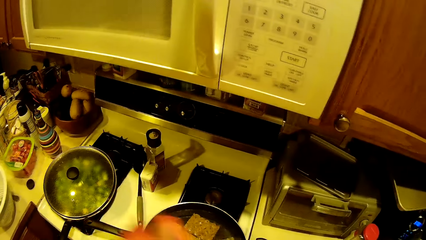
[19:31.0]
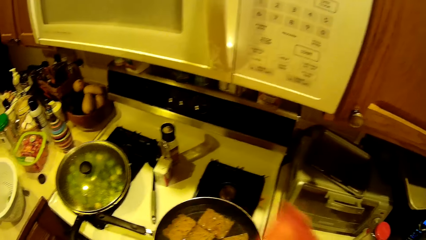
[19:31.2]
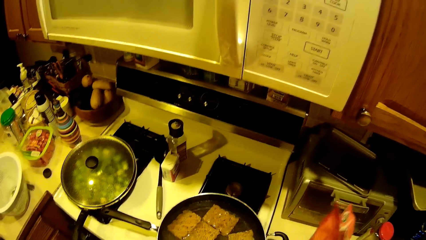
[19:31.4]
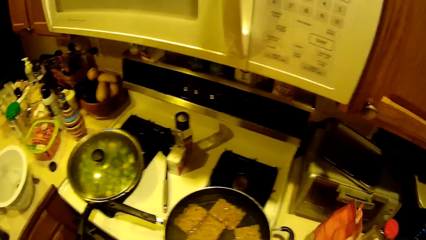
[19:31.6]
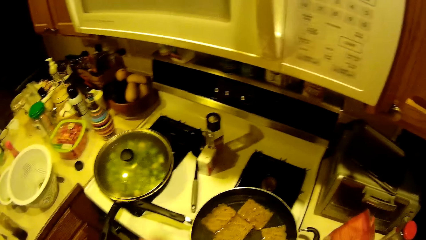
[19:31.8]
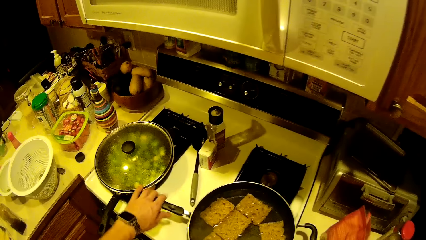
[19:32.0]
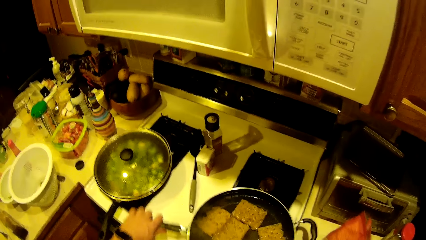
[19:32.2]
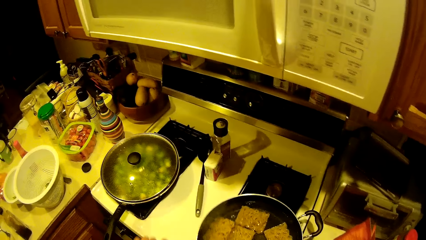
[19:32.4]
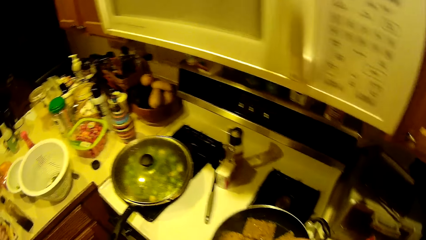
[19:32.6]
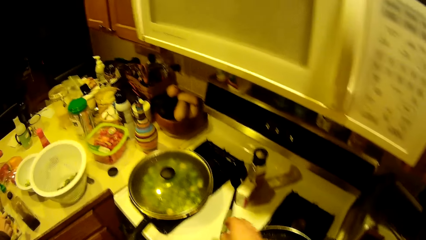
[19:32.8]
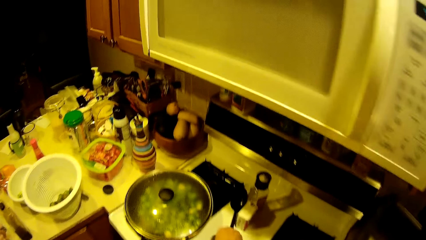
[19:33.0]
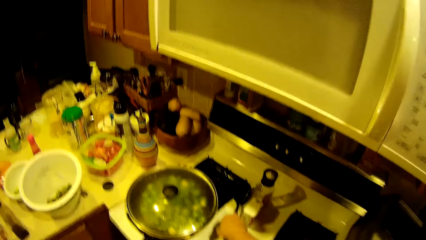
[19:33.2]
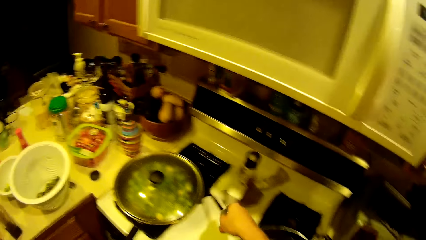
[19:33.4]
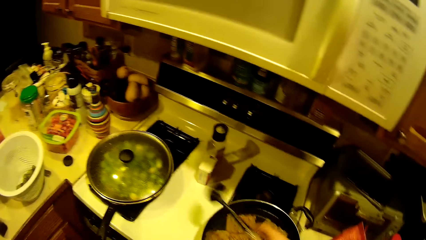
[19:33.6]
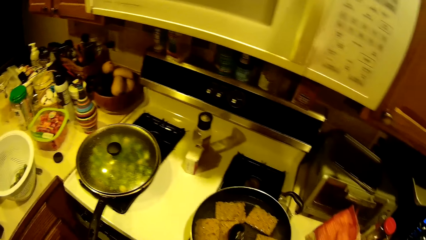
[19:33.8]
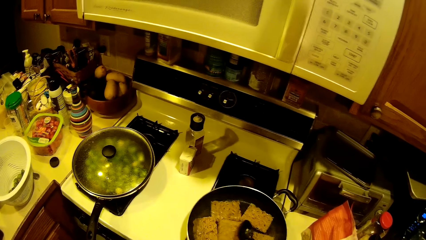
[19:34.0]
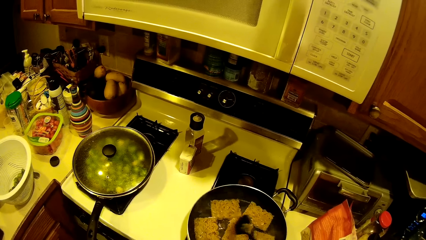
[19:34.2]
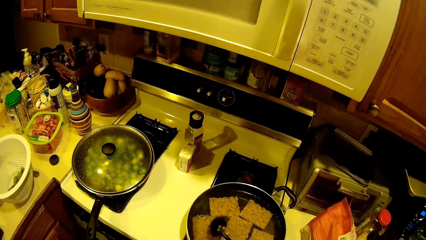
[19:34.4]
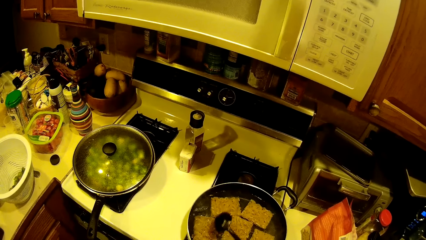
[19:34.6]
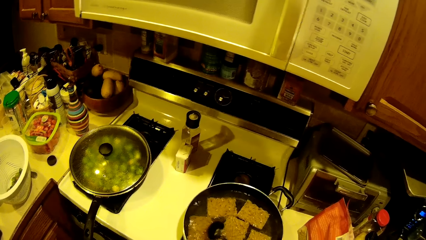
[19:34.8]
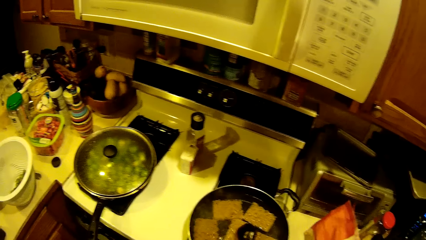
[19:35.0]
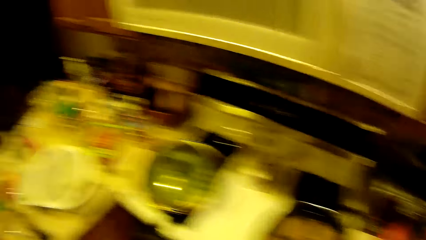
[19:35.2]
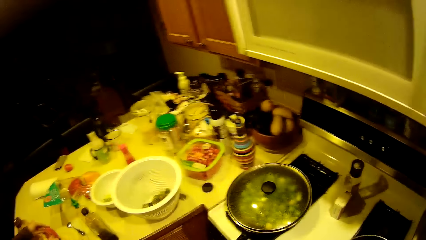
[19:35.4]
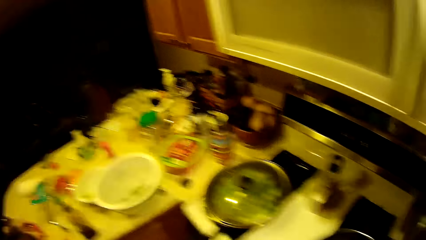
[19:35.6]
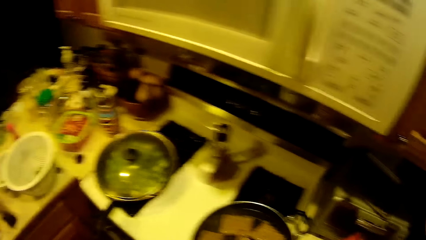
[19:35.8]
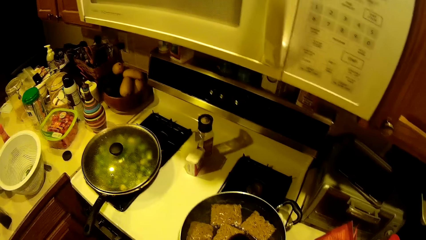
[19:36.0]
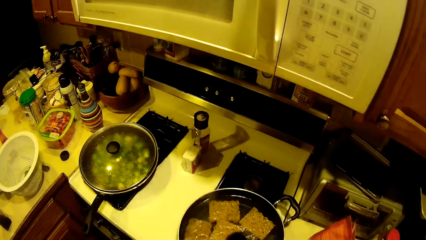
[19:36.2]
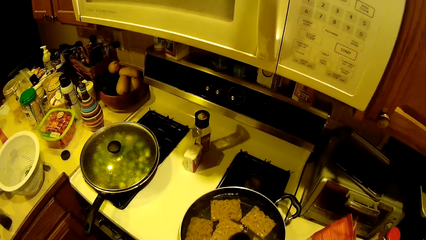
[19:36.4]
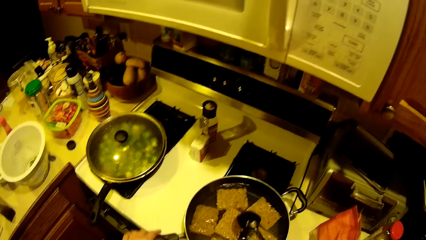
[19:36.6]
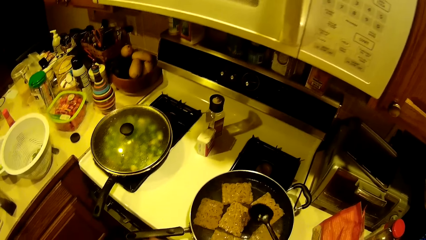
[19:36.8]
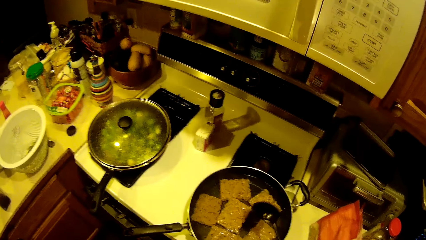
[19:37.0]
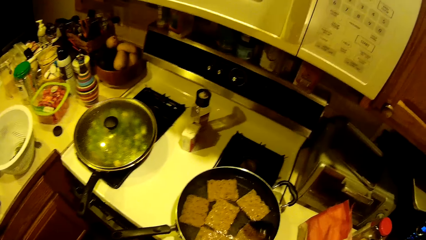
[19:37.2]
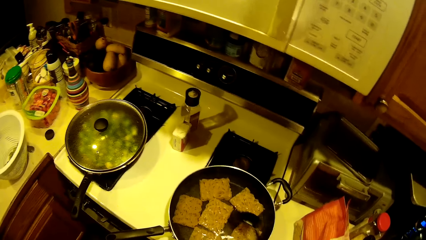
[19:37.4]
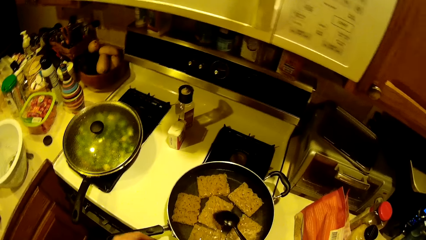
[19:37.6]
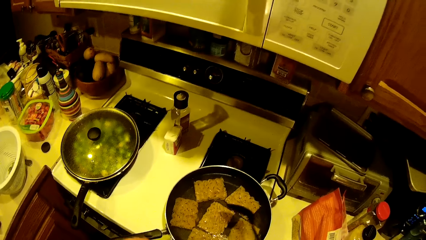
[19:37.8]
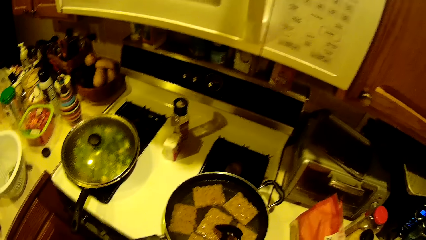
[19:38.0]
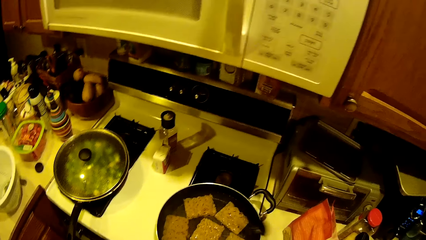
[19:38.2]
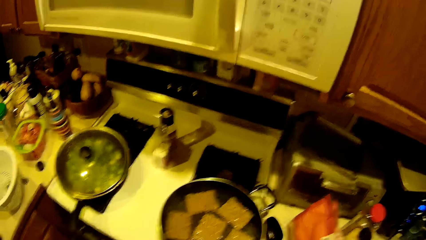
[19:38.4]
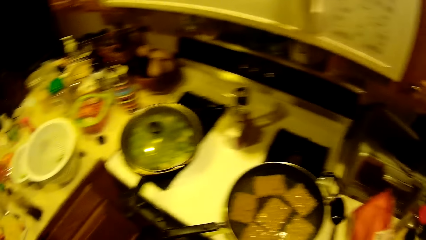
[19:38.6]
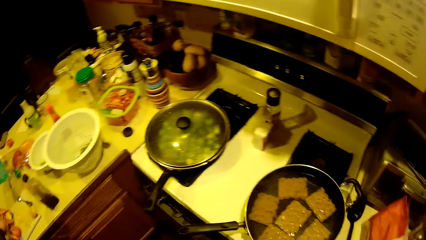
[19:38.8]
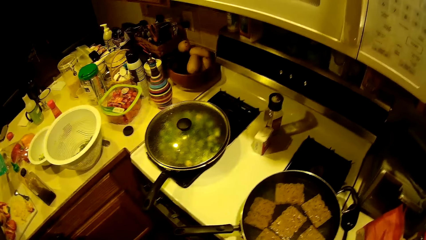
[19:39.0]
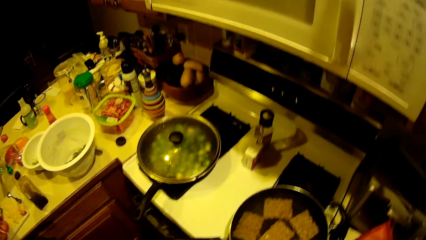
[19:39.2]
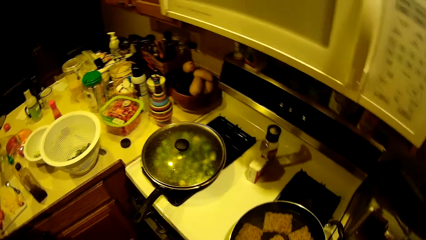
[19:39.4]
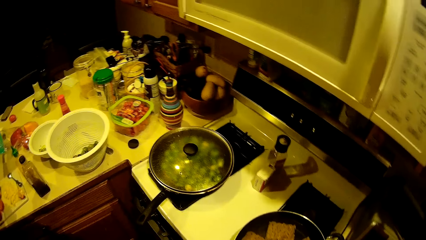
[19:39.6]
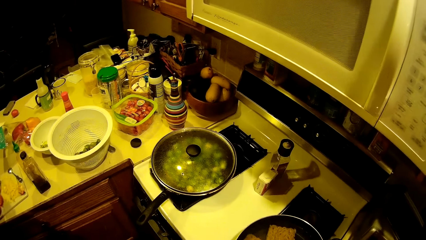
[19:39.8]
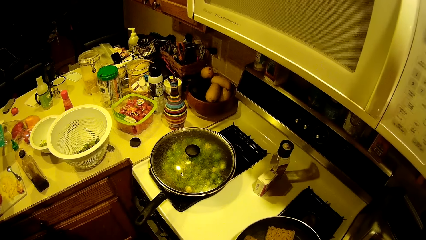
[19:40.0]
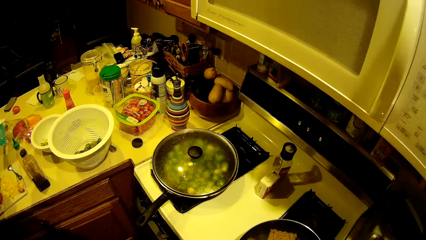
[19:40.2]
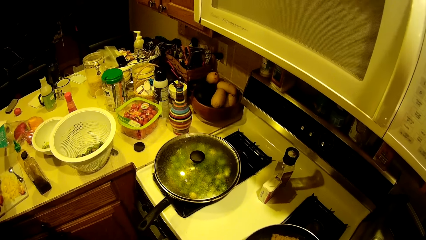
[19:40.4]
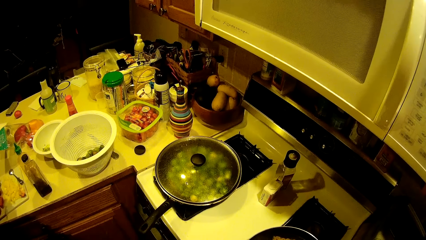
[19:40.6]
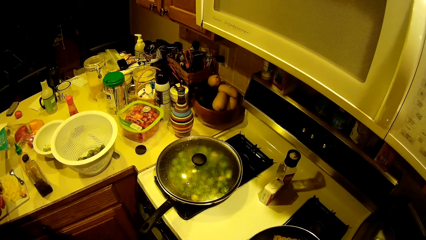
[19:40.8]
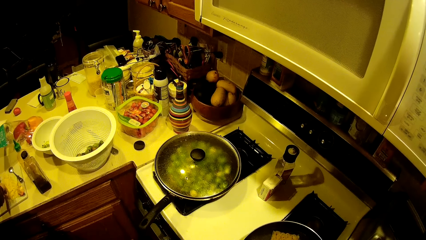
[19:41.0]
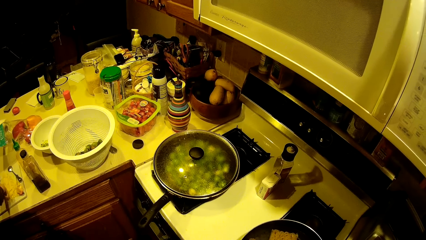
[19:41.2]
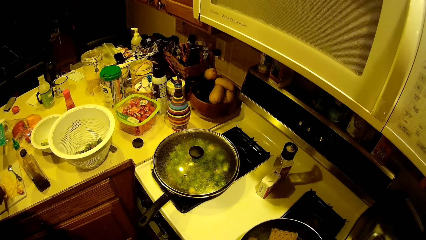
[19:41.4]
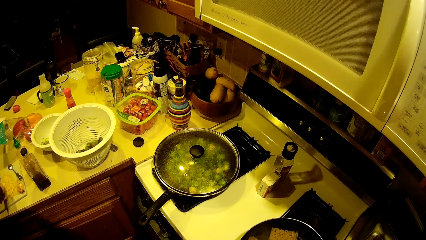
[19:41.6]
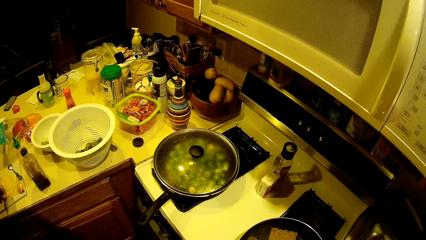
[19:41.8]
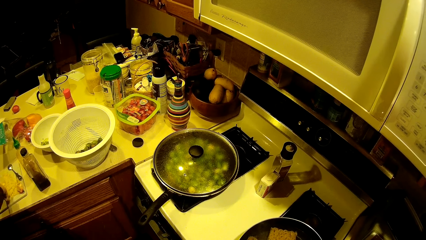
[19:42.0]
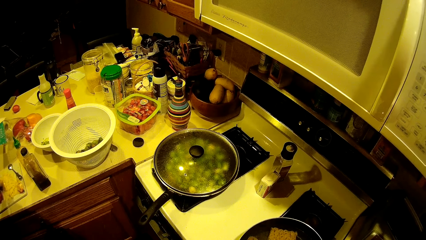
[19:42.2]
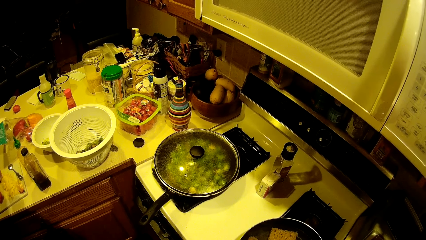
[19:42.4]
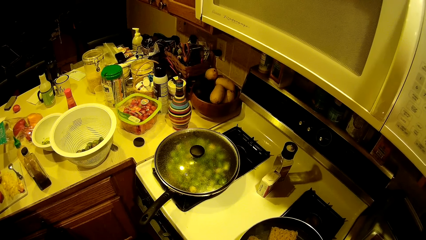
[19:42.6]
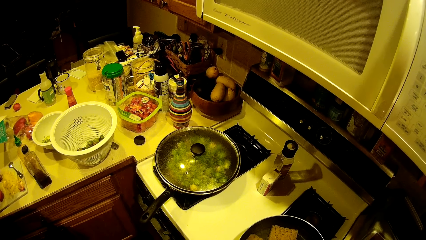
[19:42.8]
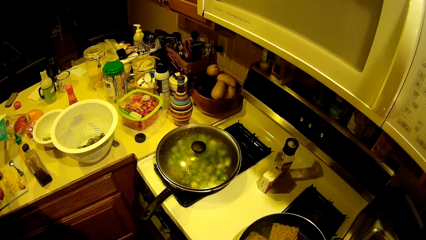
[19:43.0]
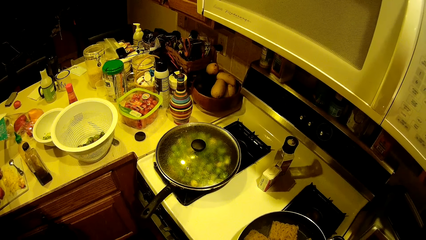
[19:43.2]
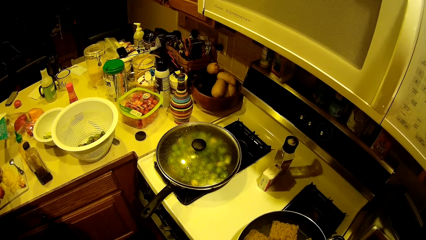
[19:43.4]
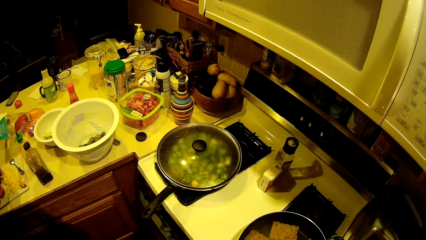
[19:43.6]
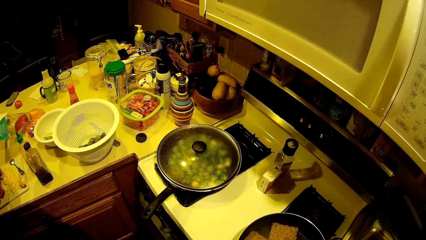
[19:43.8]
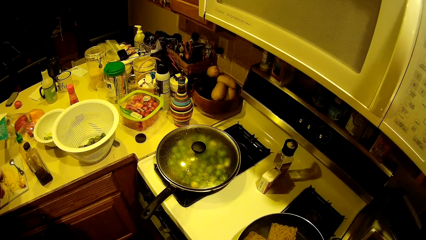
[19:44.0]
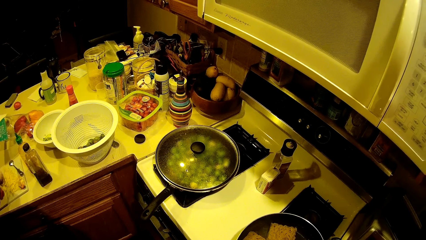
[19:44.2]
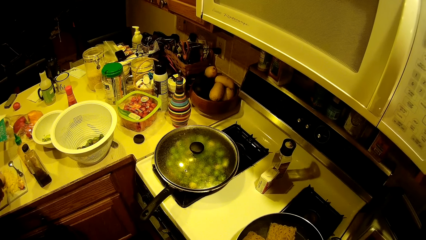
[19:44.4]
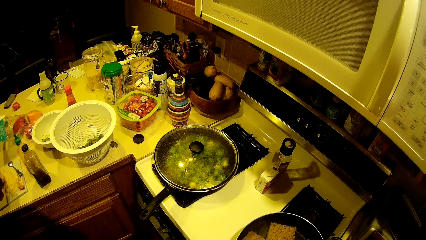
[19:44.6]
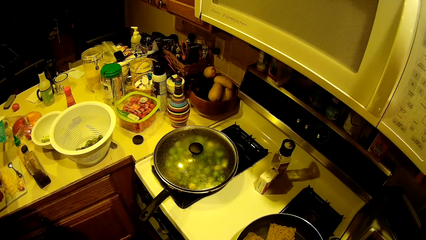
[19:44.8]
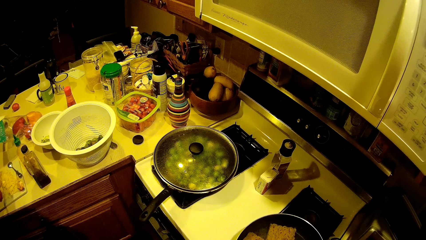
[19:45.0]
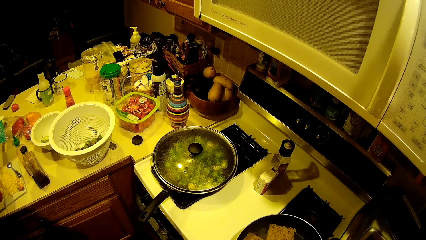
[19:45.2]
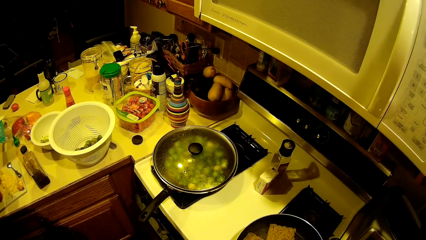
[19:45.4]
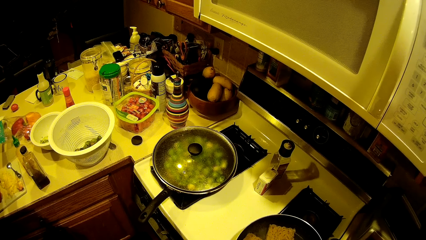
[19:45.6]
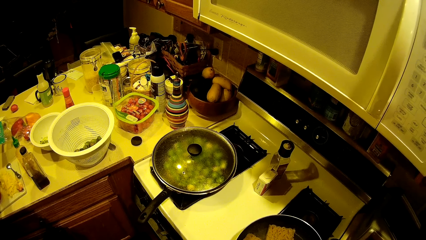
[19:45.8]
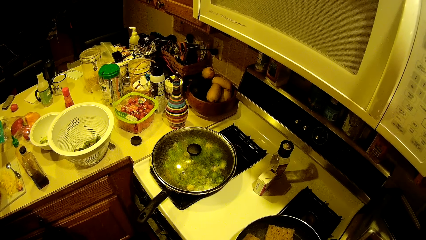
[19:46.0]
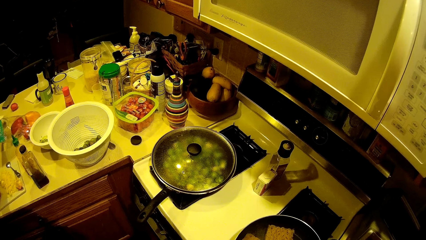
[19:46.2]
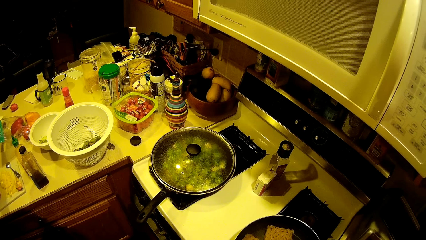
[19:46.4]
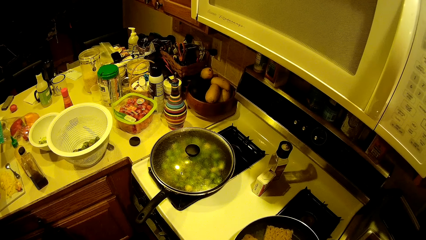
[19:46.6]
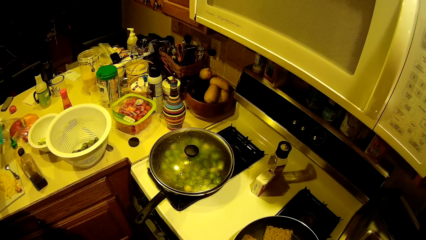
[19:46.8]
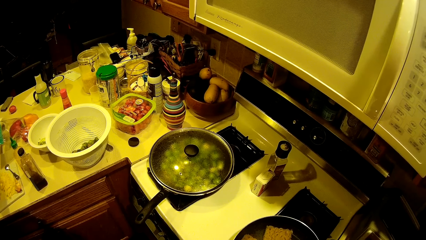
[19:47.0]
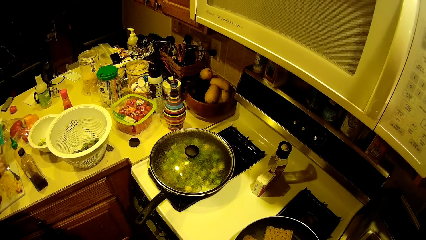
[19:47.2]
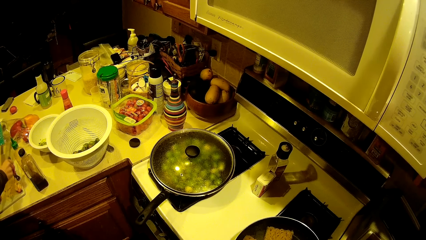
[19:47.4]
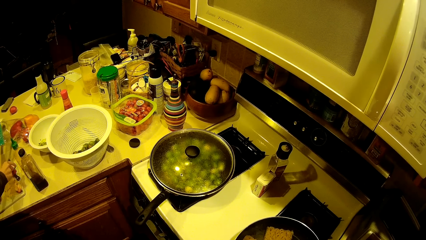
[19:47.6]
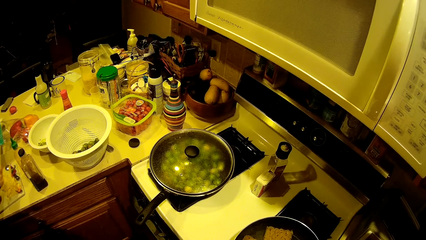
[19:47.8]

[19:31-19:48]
The camera wearer returns the noodle in the packet. They place the packet of noodles down. They take the spoon from the worktop with the left hand. They stir the noodles in the fry pan with the spoon. They drop the spoon on the worktop. A person chops capsicums on the table.
